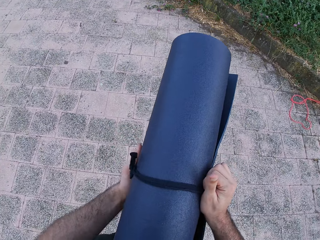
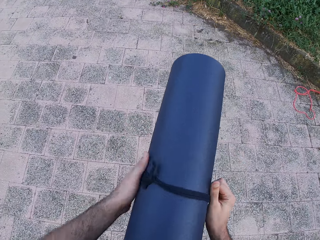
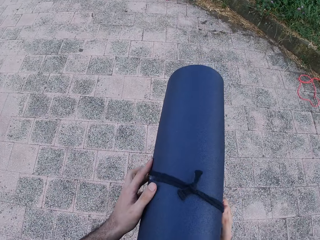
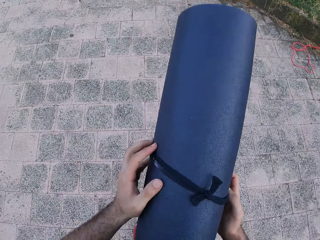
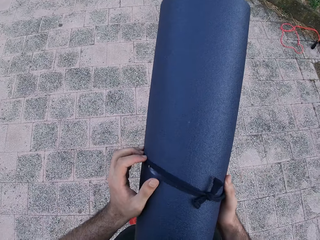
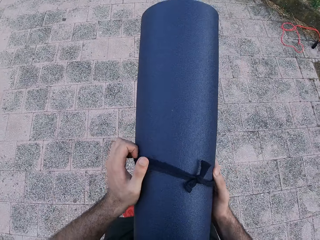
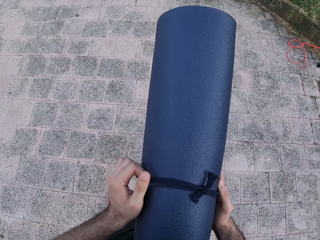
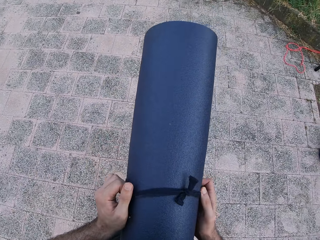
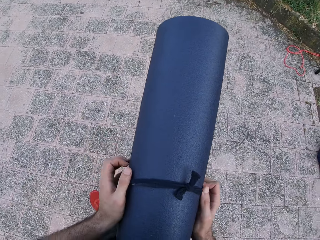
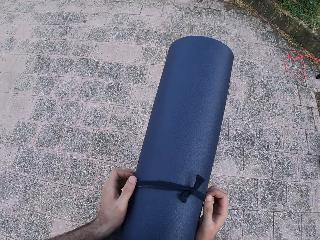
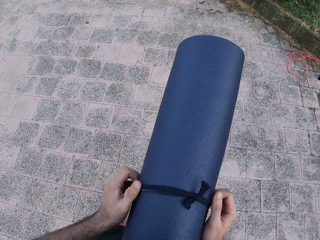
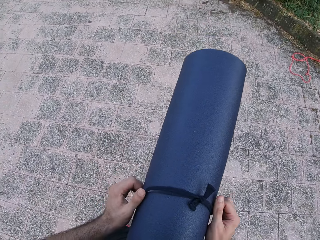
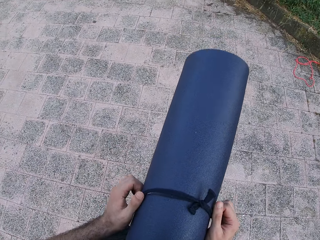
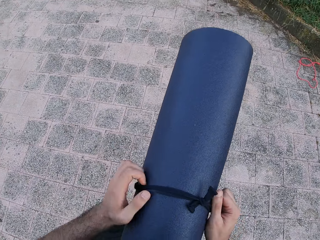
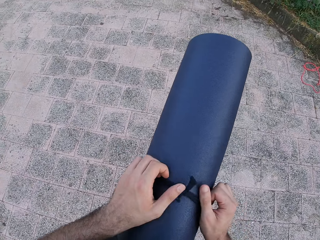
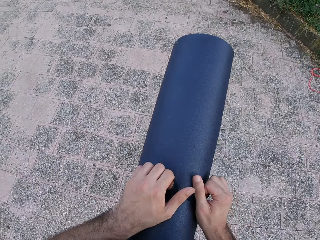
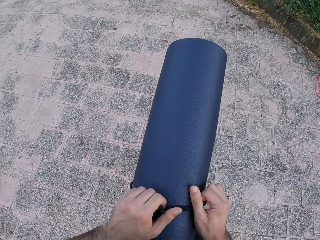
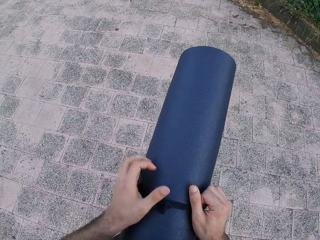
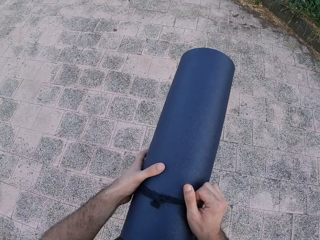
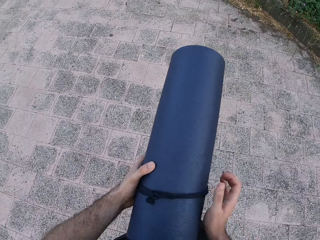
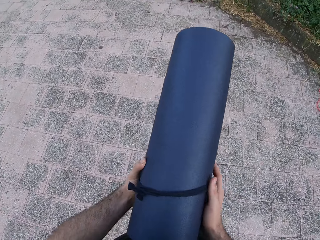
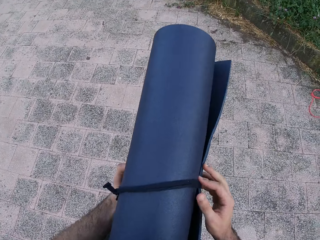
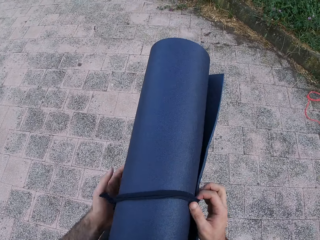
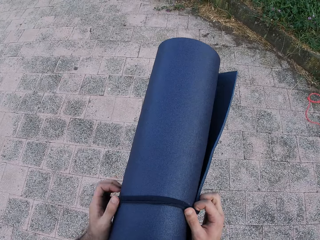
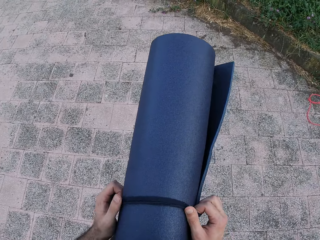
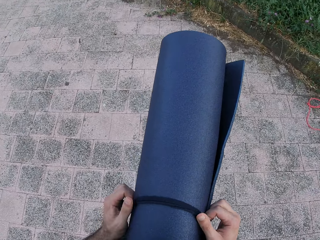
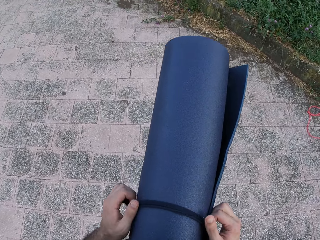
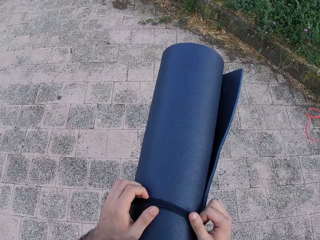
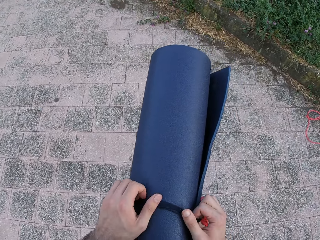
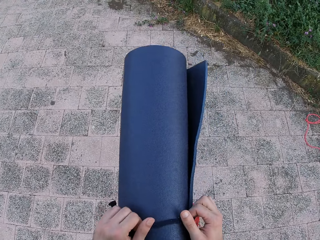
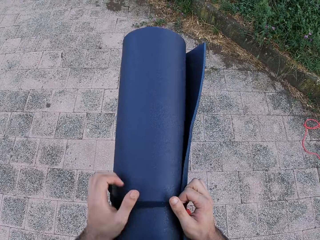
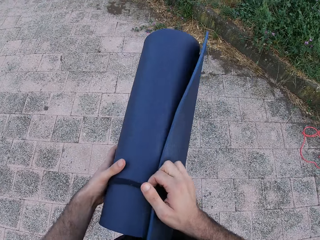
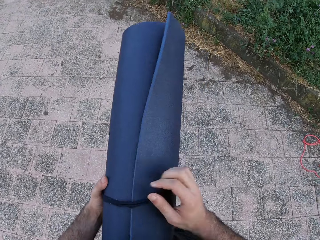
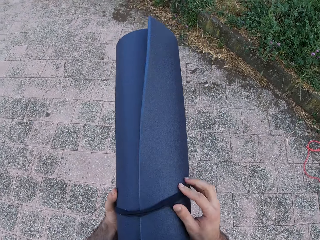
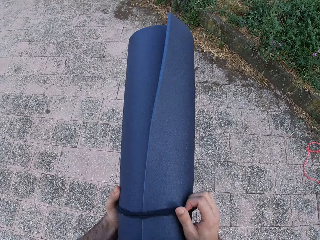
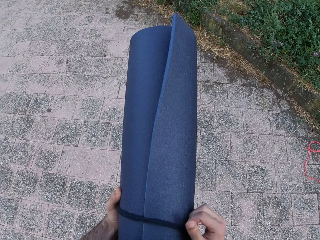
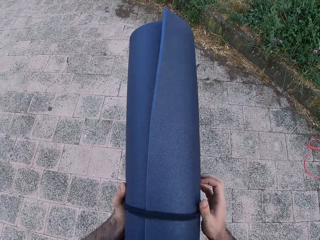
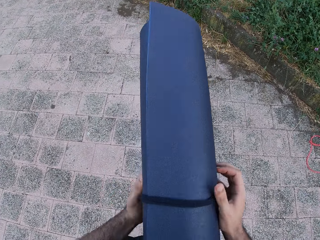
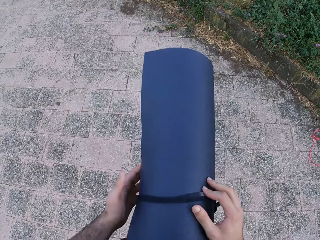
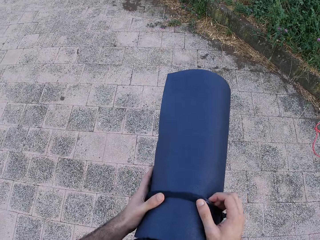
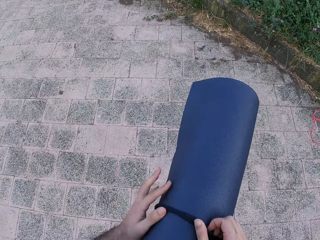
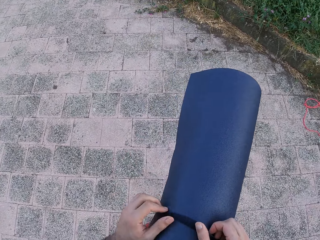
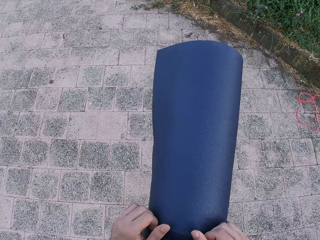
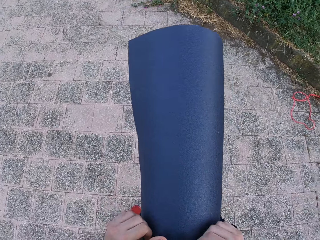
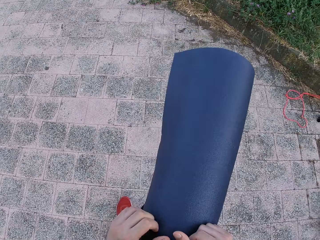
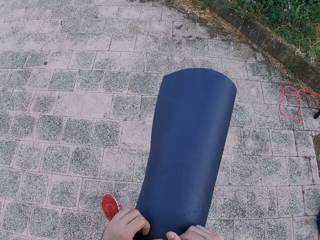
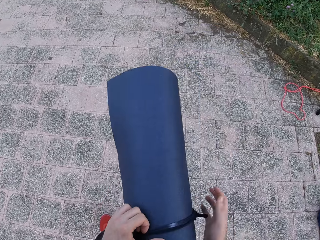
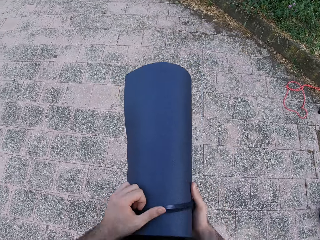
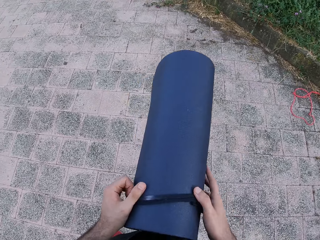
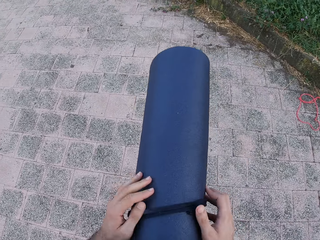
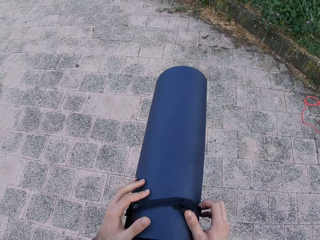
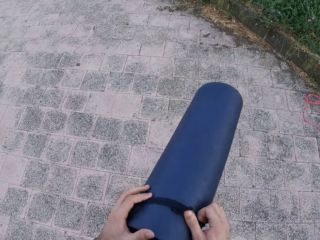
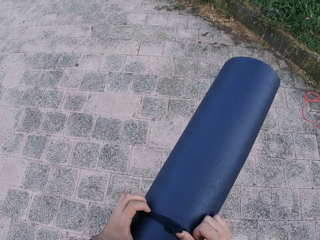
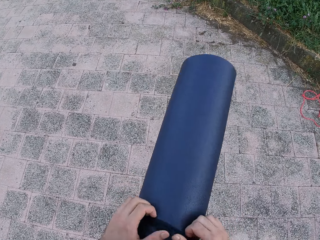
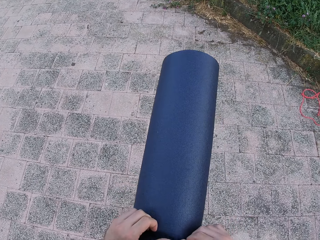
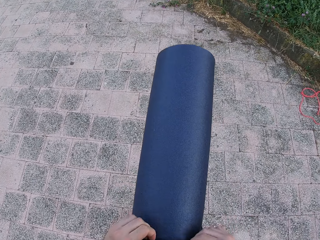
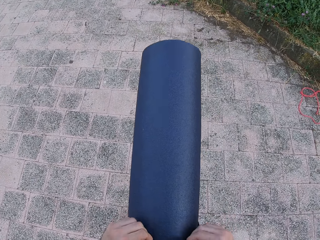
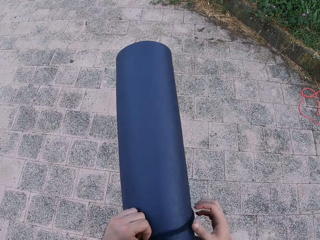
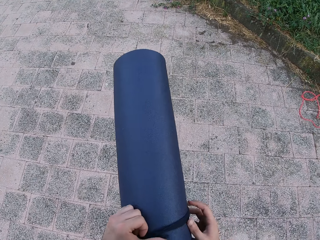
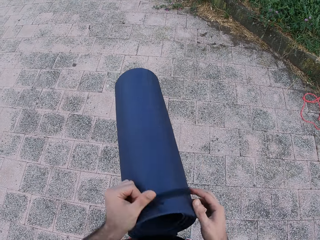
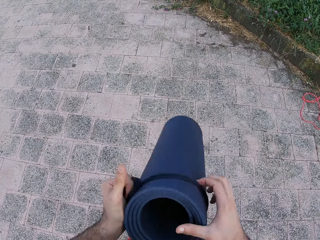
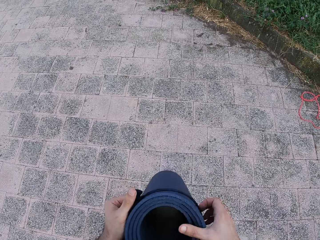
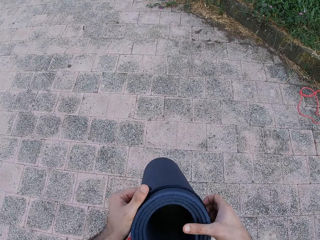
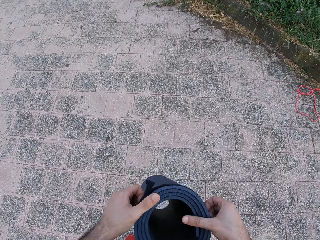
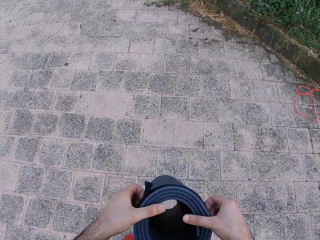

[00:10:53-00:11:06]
The camera wearer unties the mat.

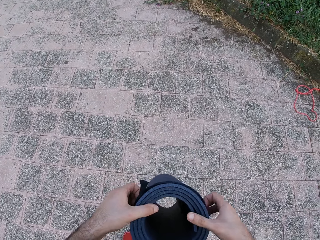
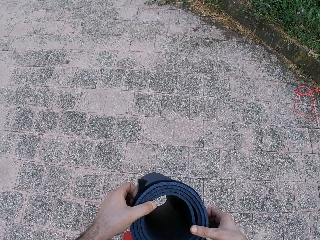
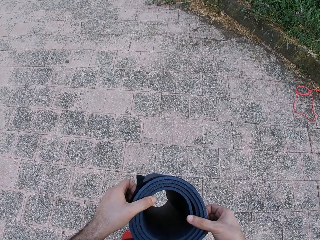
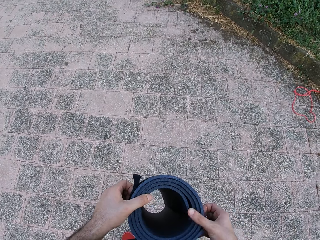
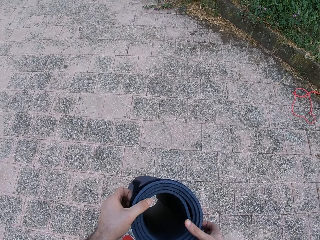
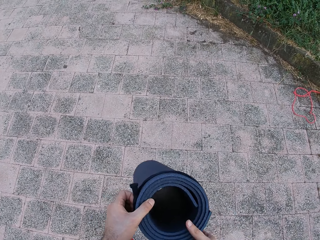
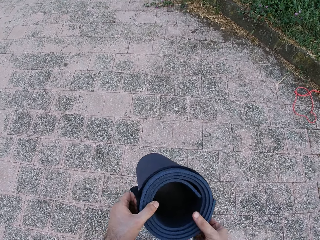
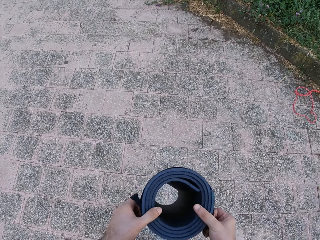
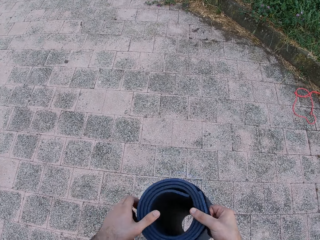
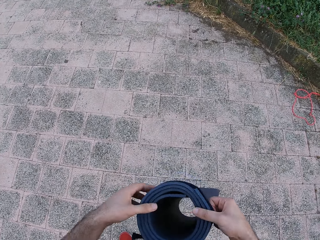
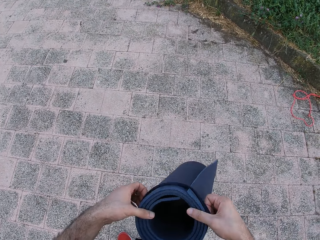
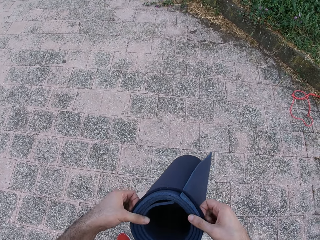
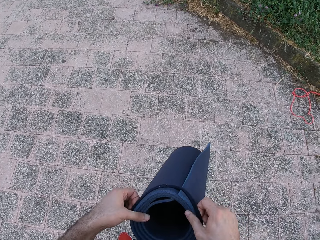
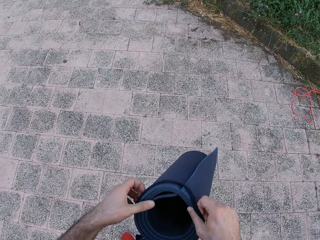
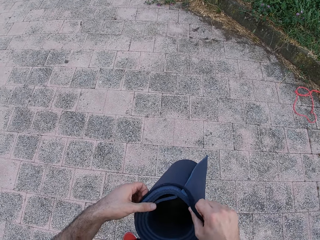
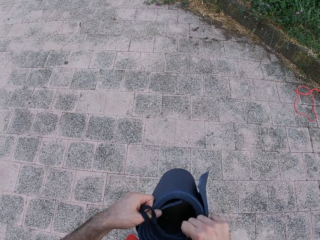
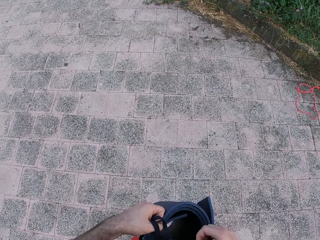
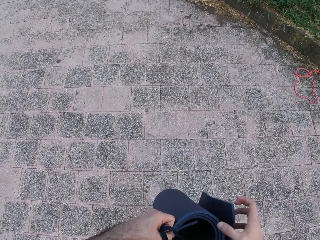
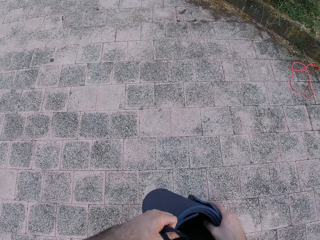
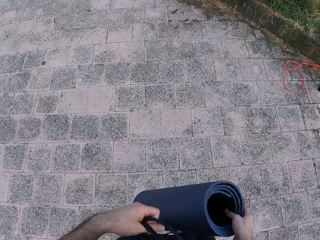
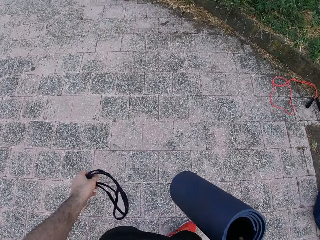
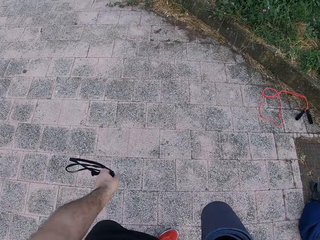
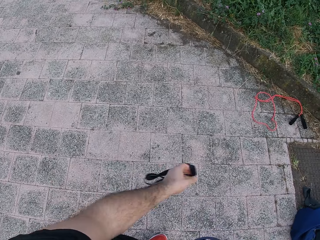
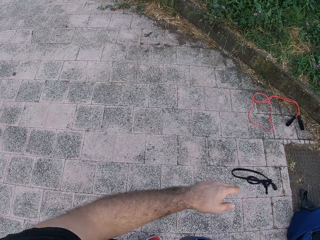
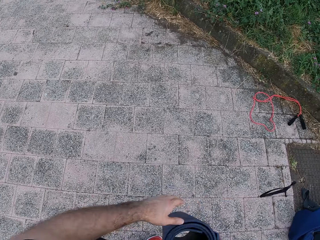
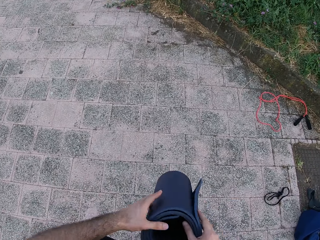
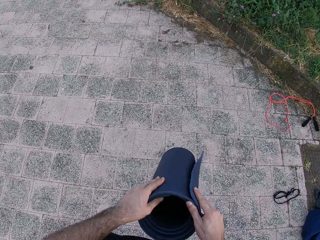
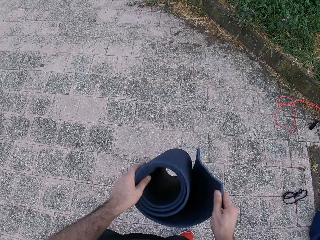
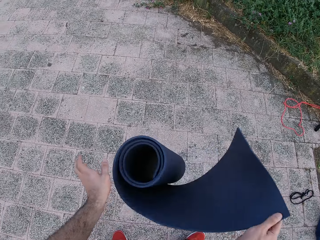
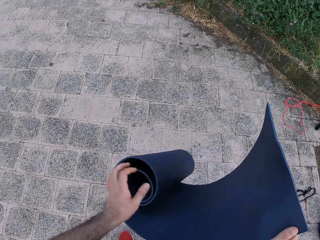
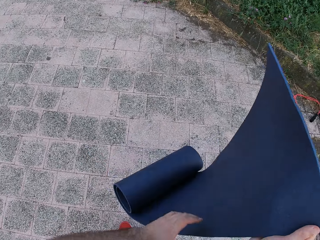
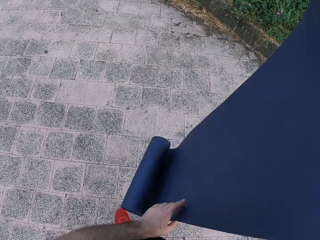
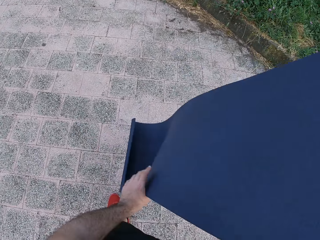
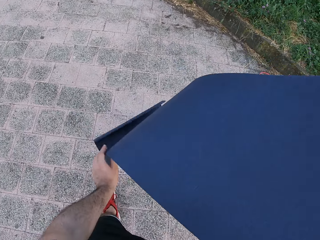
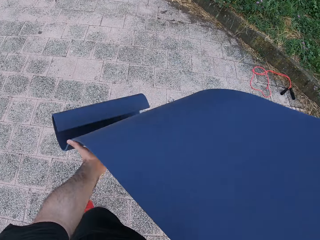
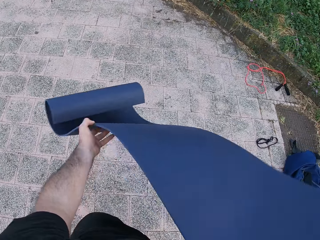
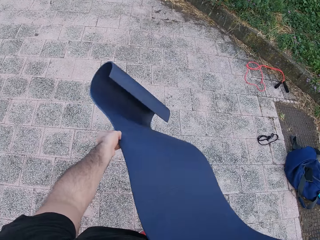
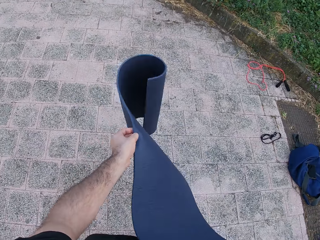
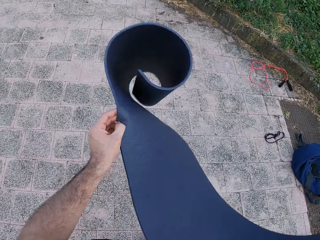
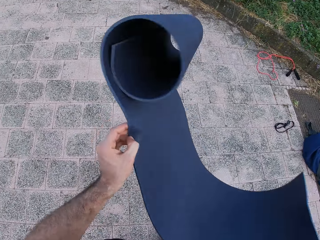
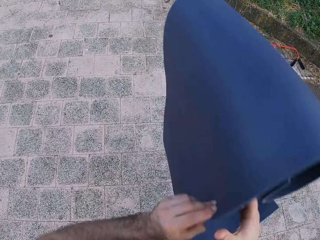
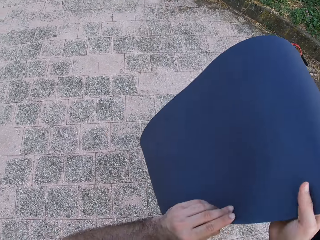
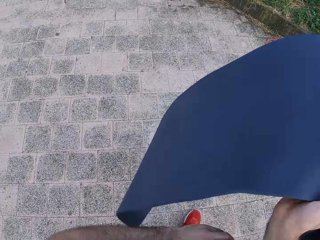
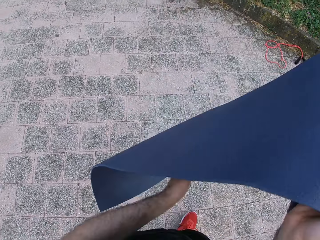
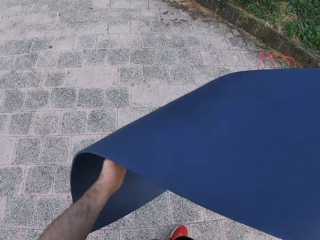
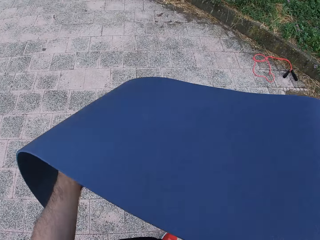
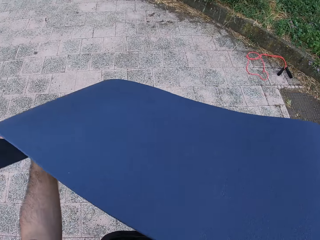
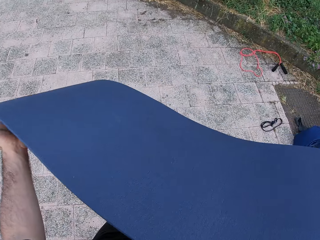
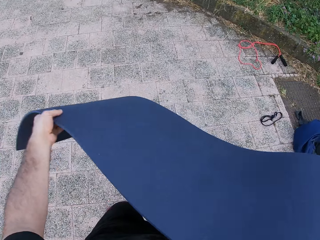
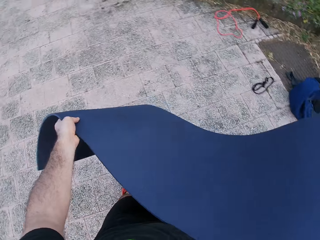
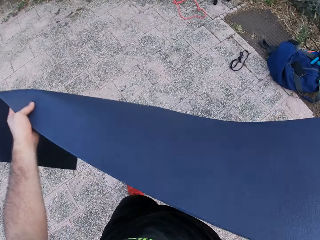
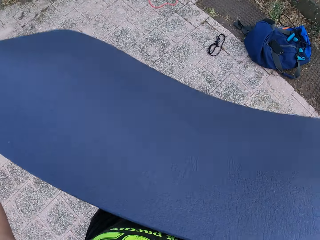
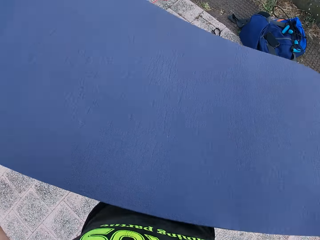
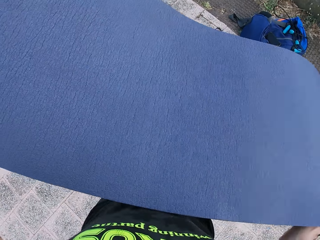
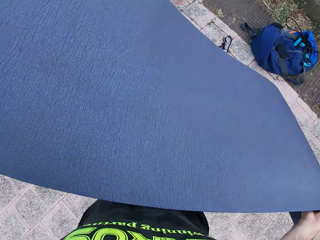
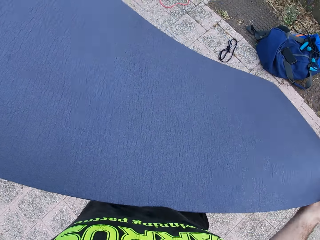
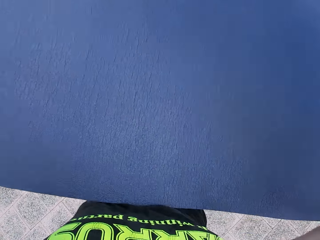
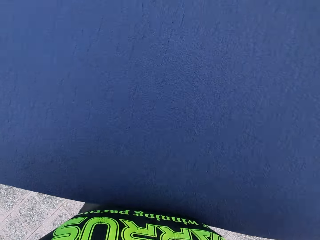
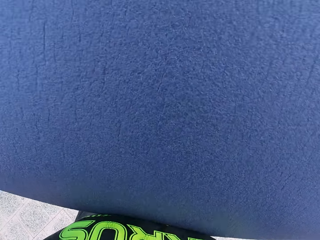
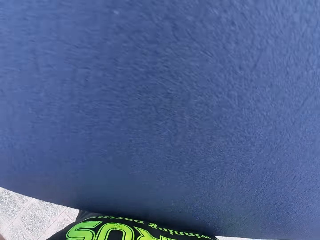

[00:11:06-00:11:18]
The camera wearer moves both hands. They throw the rope on the floor. They stretch the yoga mat. They unwrap the mat. They turn the yoga mat. They stretch the yoga mat. They make a step. They lift the yoga mat.
